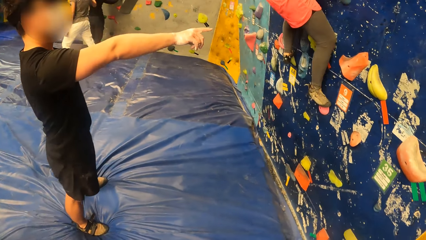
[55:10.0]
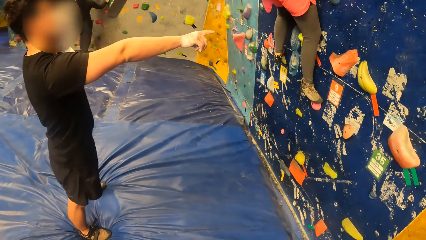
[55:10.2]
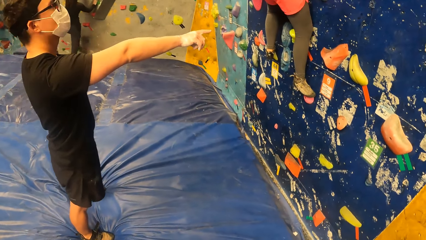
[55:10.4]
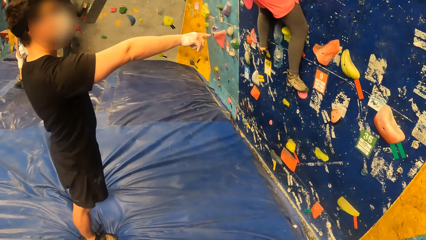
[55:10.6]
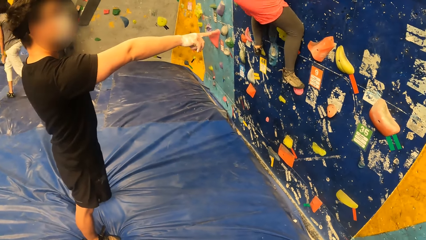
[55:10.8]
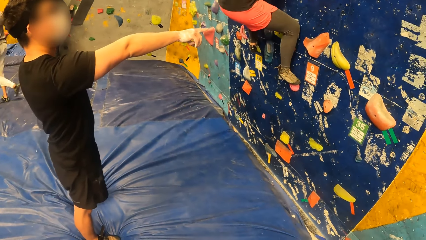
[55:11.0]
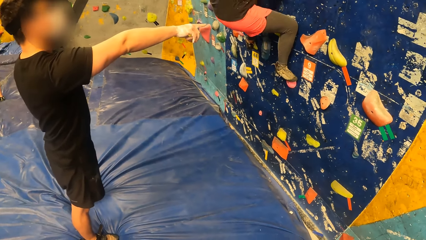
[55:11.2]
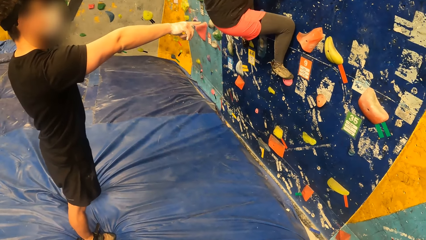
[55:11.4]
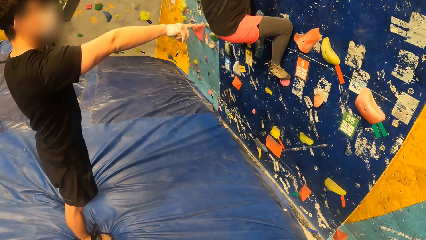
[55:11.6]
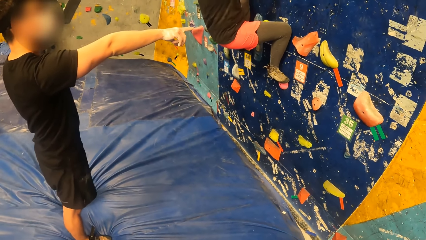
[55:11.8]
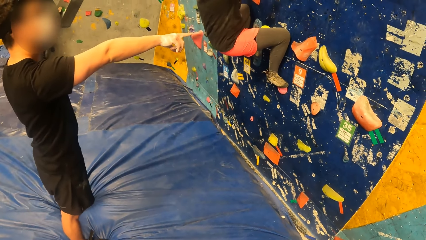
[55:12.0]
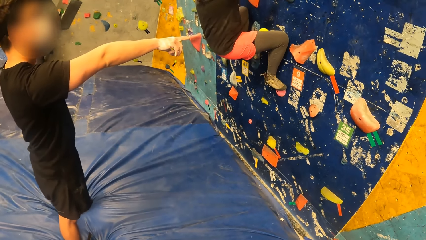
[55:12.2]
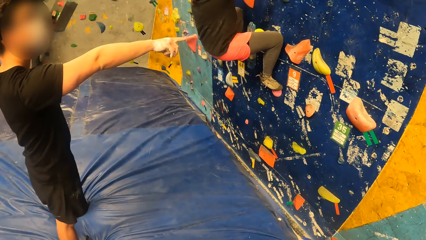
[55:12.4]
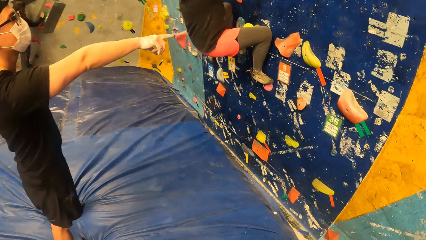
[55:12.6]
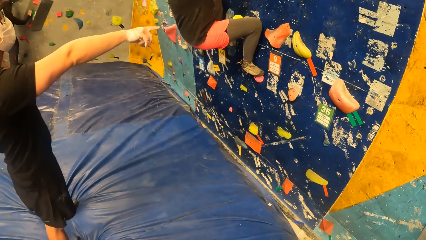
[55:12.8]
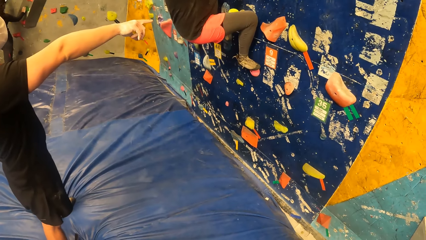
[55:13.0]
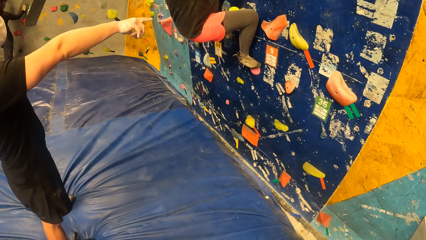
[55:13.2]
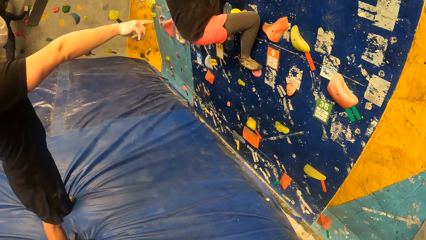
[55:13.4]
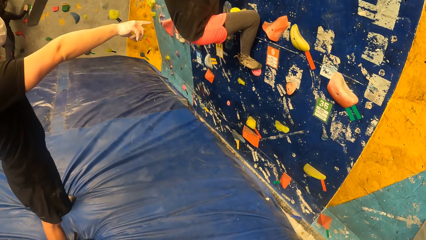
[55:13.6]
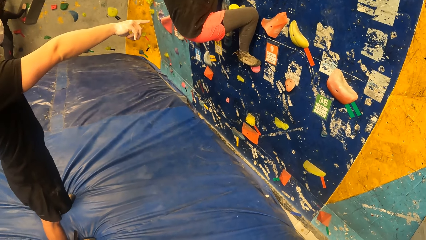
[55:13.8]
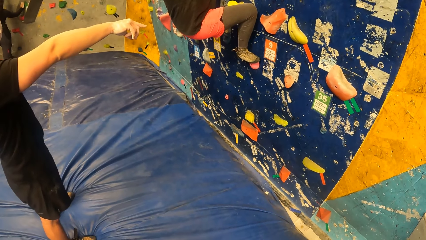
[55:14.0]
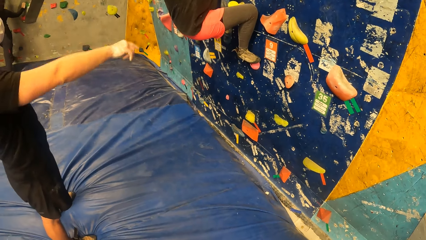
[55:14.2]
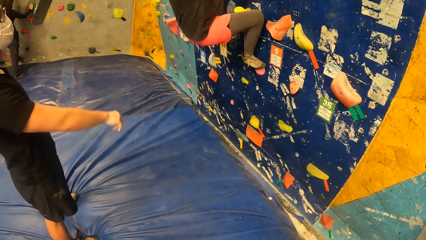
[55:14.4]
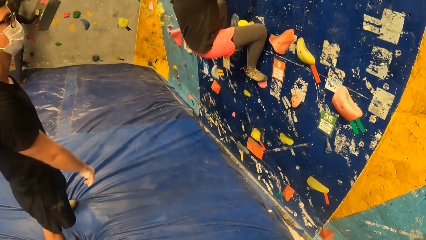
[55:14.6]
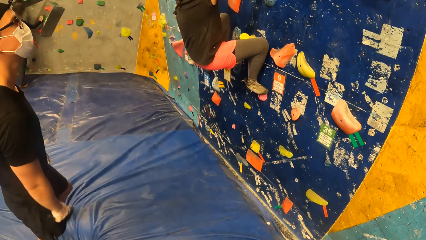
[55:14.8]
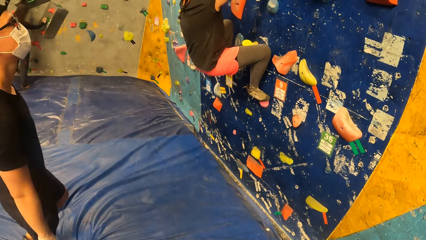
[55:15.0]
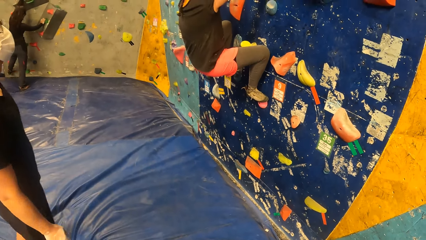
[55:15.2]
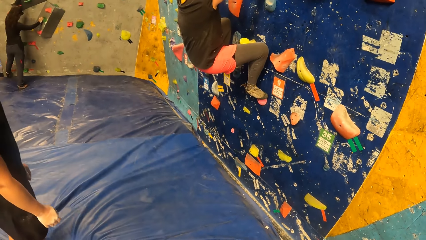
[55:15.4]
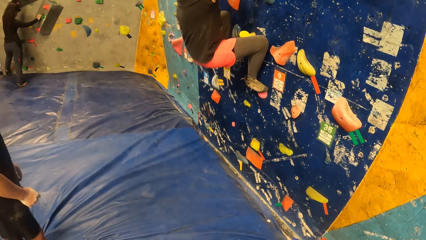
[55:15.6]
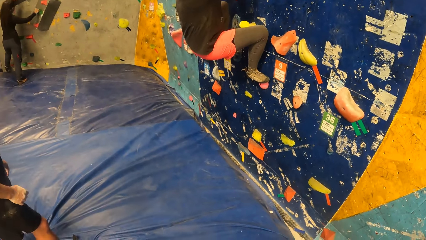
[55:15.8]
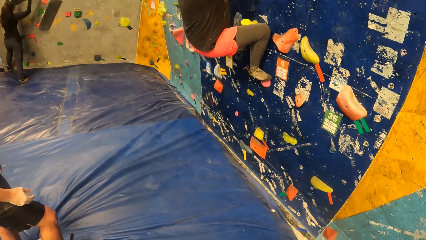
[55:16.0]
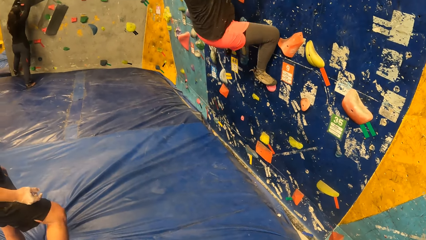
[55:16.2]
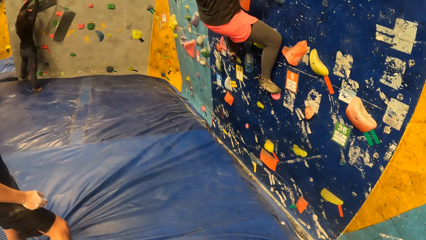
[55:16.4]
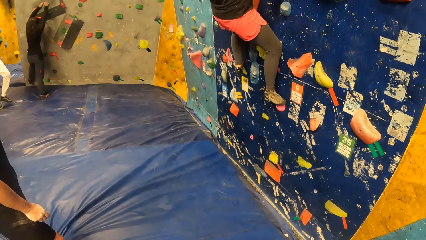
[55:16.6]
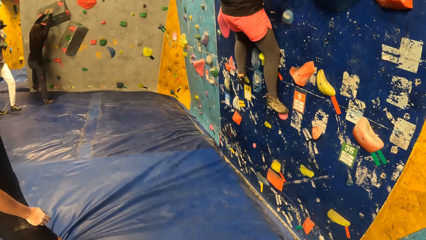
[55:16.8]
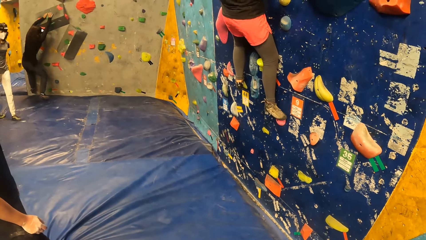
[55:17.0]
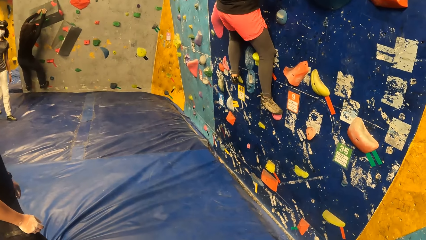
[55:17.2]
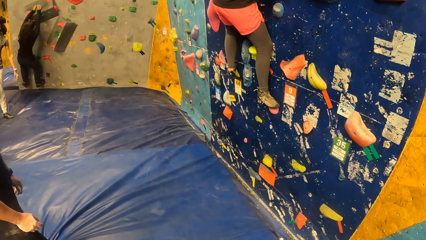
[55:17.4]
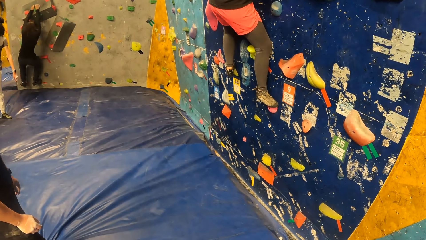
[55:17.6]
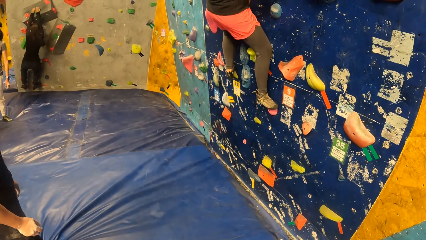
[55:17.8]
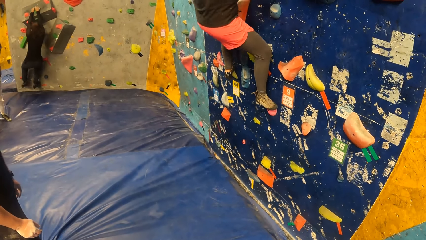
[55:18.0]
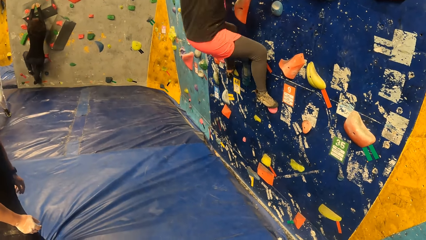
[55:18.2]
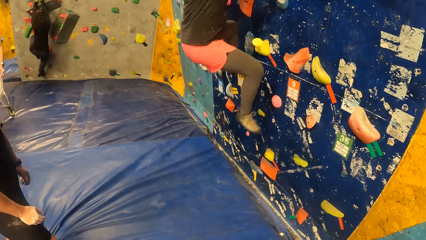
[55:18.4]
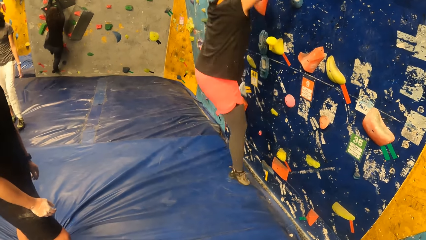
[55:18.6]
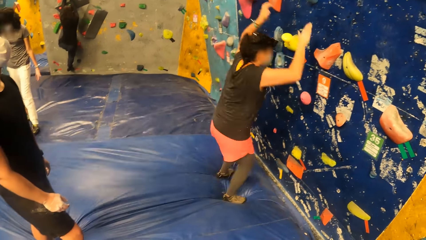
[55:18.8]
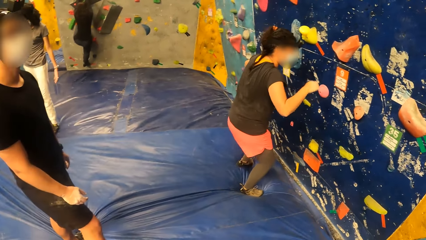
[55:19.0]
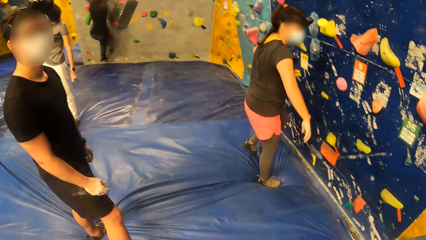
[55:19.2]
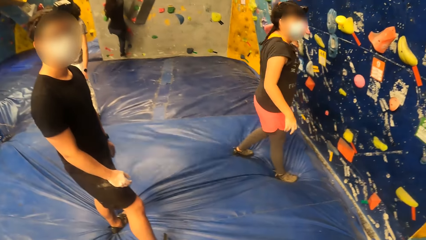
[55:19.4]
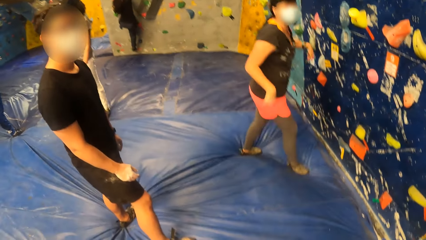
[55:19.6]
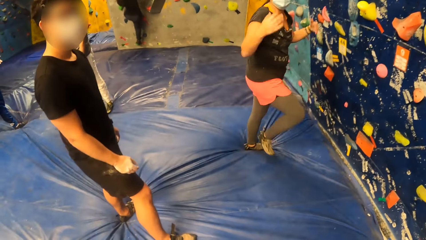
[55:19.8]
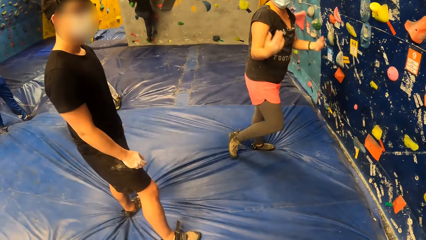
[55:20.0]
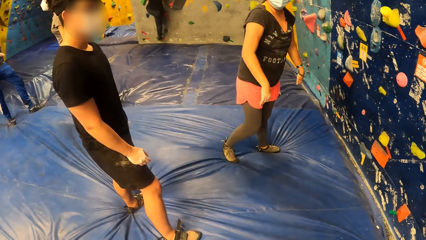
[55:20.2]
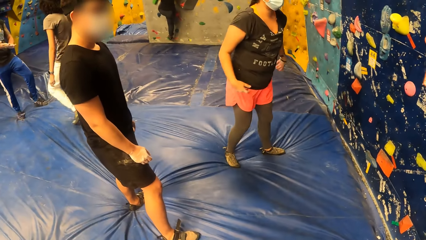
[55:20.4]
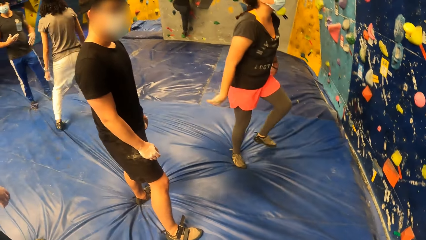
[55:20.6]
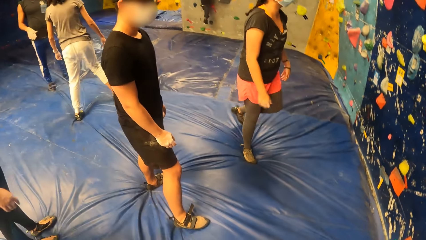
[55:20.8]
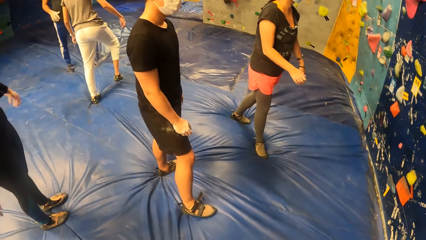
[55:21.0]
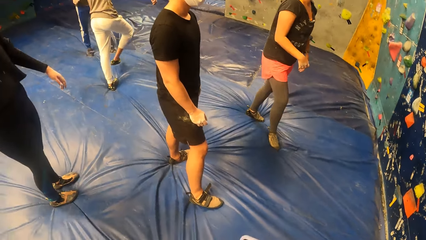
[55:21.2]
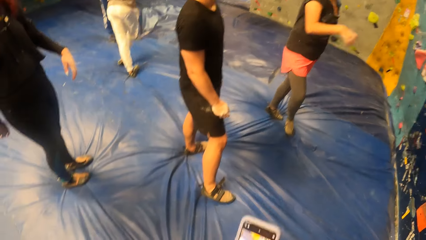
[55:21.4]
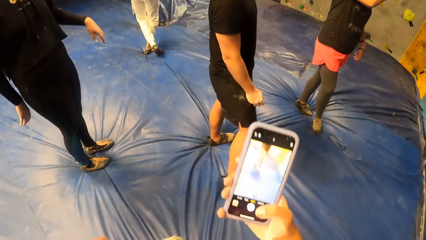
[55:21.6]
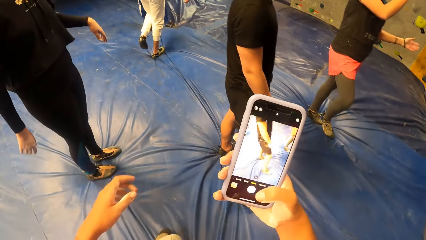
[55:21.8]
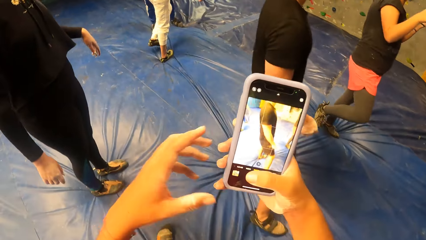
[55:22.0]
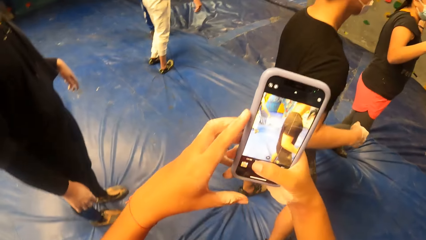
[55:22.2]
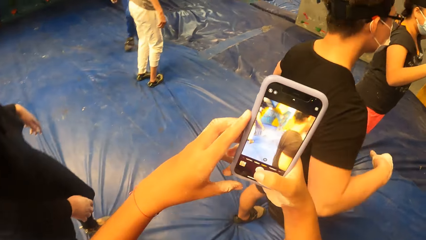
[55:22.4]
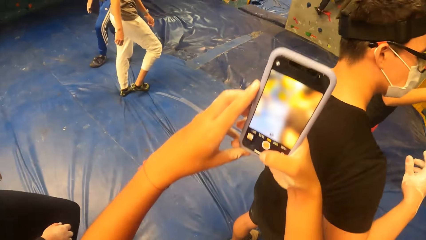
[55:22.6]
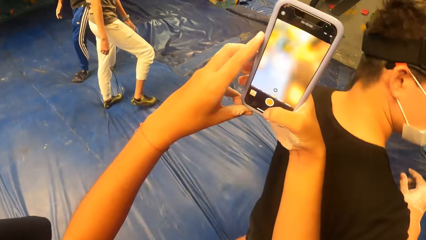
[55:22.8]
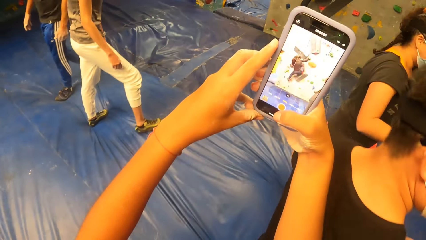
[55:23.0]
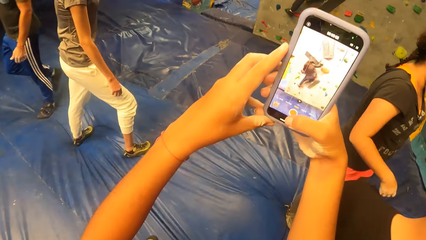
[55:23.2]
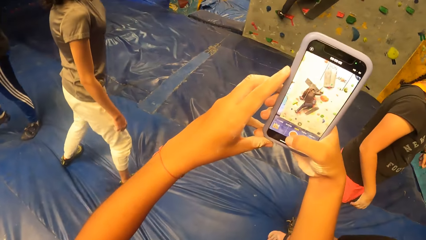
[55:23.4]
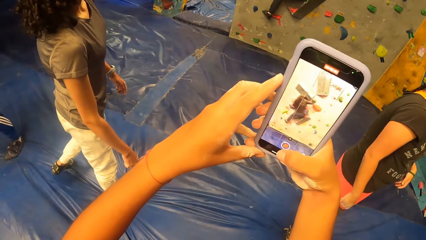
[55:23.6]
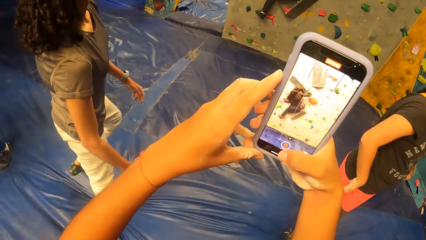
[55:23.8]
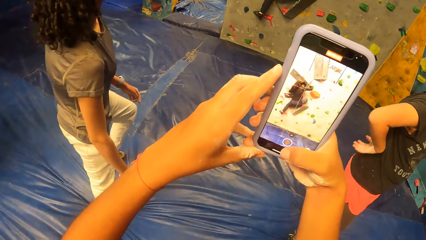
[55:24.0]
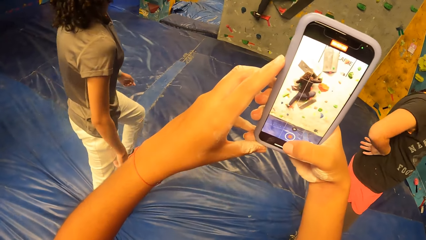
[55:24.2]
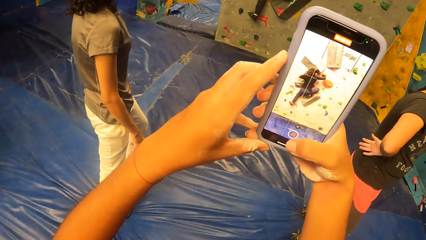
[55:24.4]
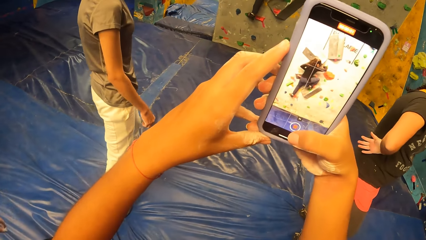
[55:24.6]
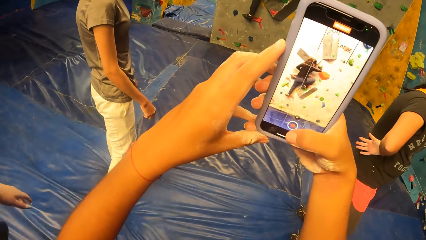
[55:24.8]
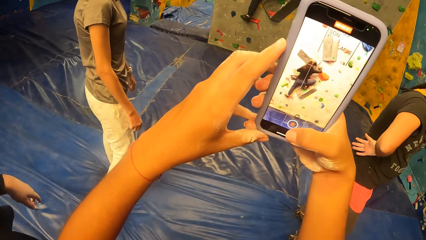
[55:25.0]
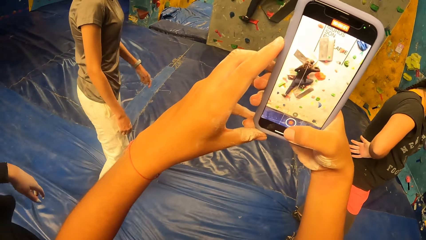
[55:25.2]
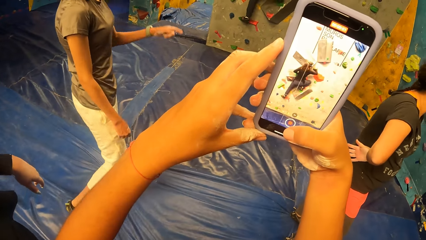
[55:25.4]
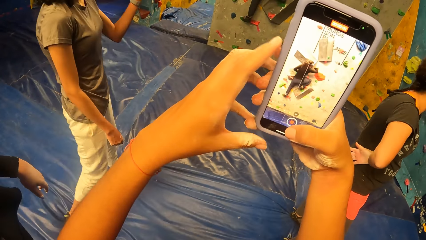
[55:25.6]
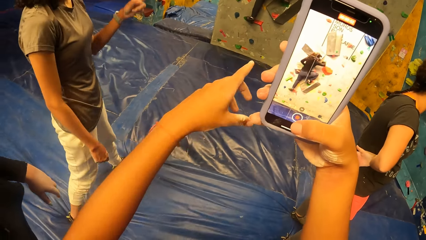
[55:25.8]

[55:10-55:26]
A woman points at the wall. The camera wearer looks around. She makes a video recording with the mobile phone with both her hands. She dials the phone and walks around. The woman rock climbs. The camera wearer takes a video.
